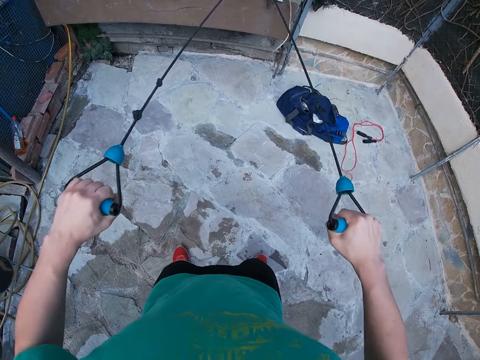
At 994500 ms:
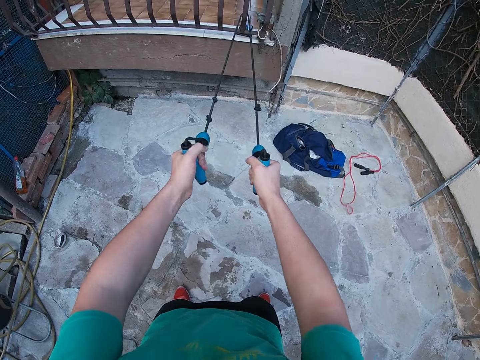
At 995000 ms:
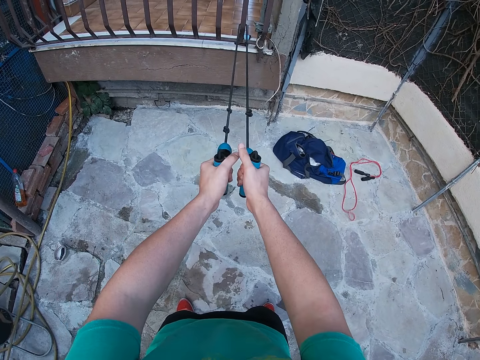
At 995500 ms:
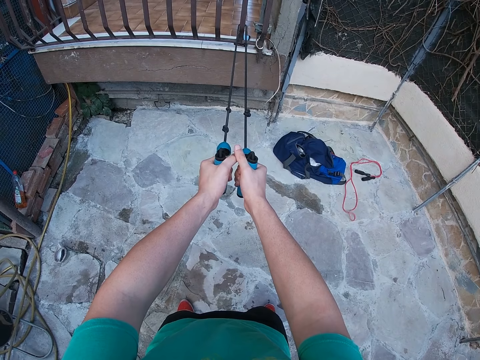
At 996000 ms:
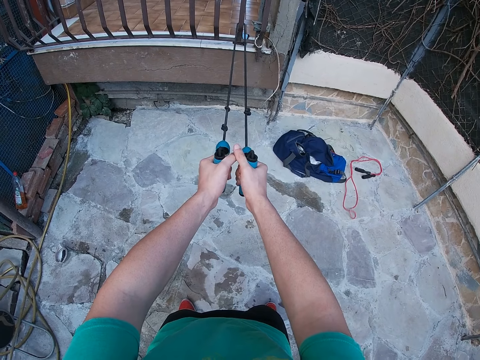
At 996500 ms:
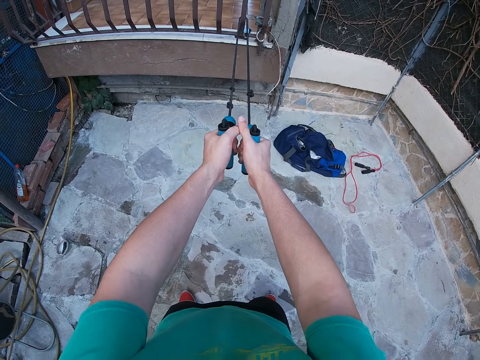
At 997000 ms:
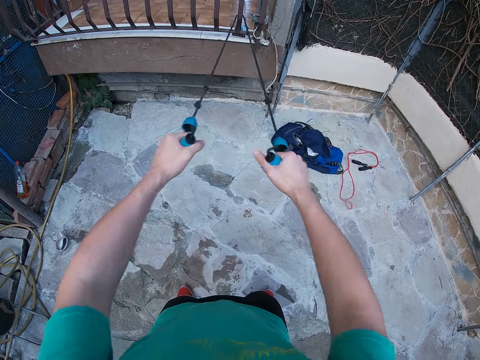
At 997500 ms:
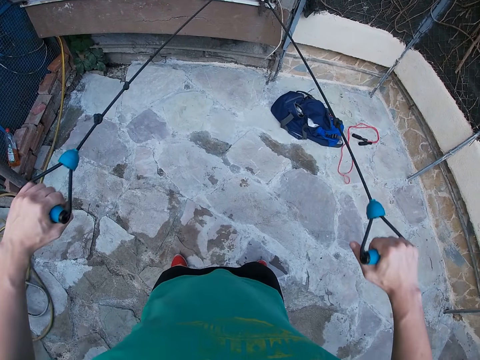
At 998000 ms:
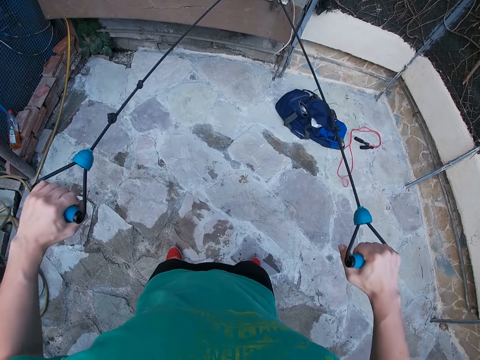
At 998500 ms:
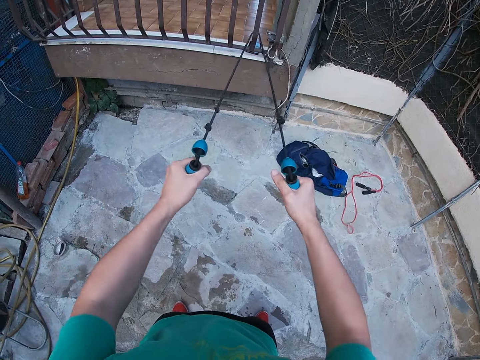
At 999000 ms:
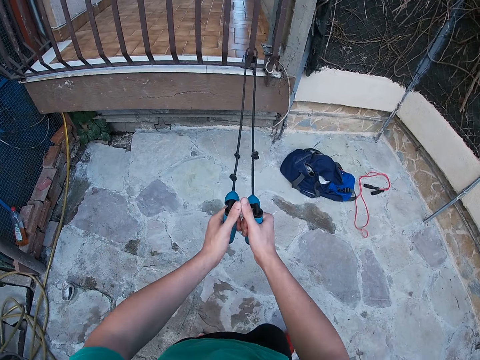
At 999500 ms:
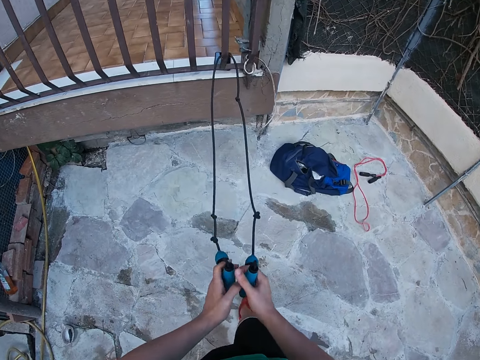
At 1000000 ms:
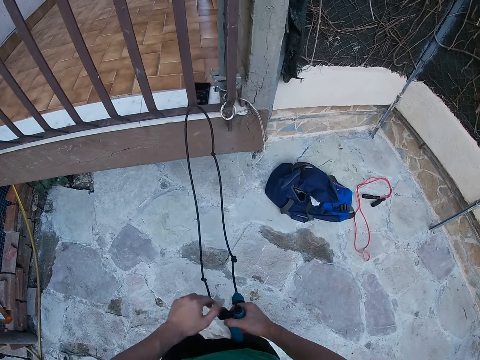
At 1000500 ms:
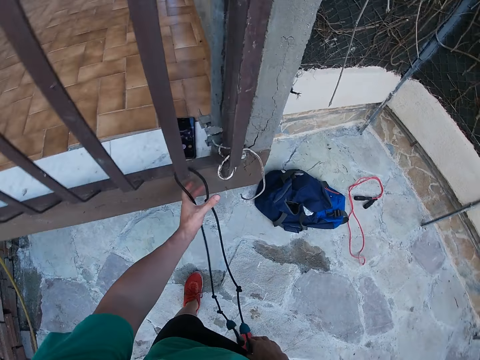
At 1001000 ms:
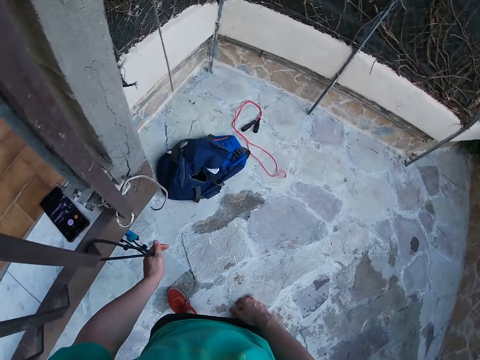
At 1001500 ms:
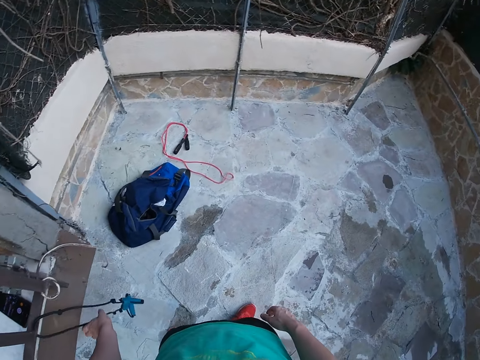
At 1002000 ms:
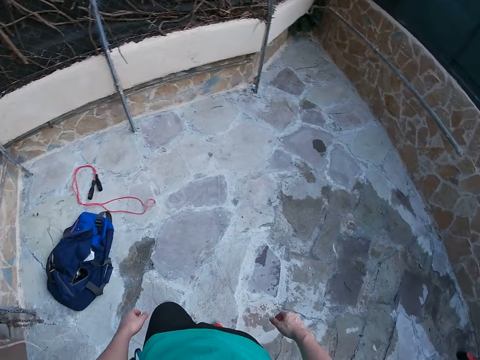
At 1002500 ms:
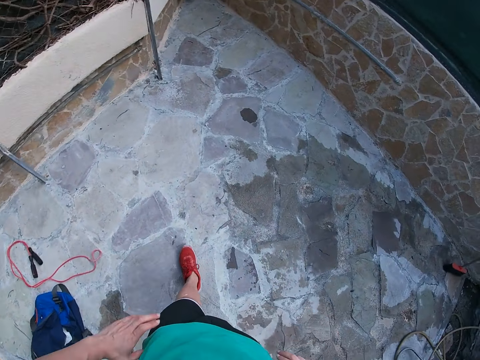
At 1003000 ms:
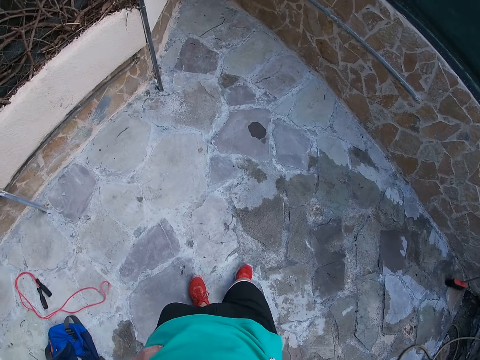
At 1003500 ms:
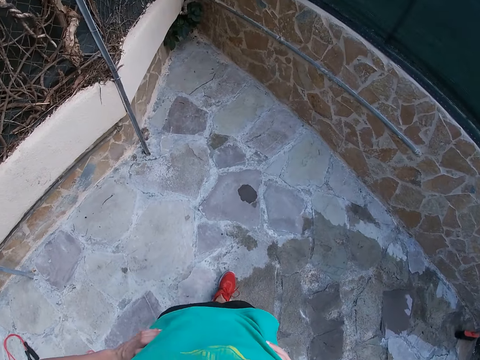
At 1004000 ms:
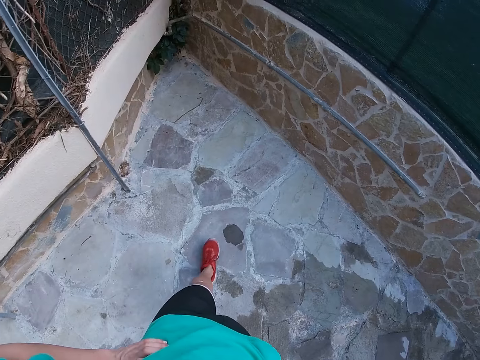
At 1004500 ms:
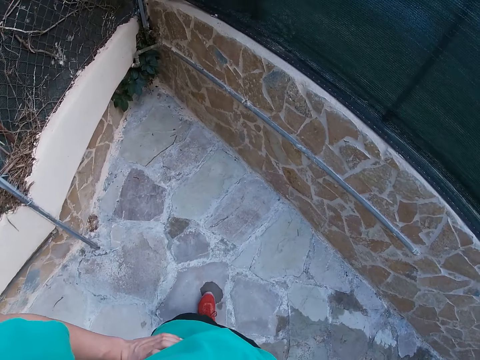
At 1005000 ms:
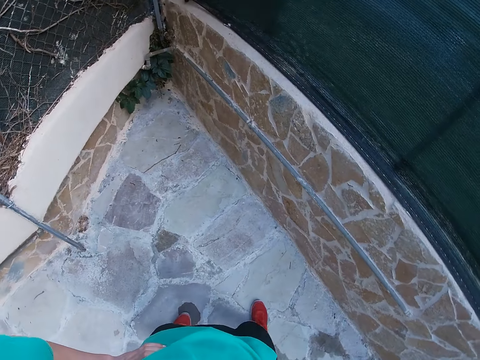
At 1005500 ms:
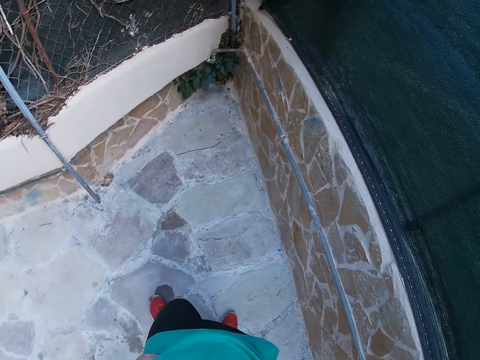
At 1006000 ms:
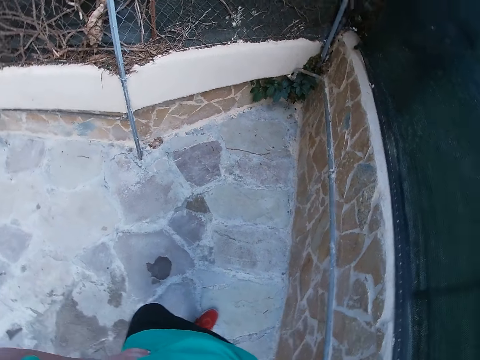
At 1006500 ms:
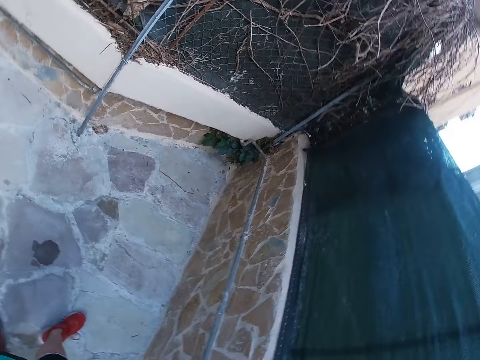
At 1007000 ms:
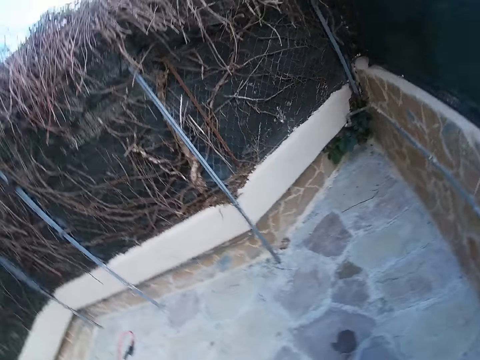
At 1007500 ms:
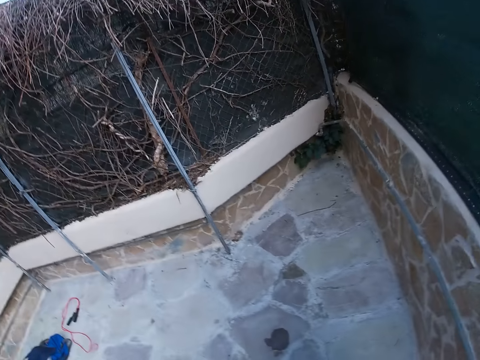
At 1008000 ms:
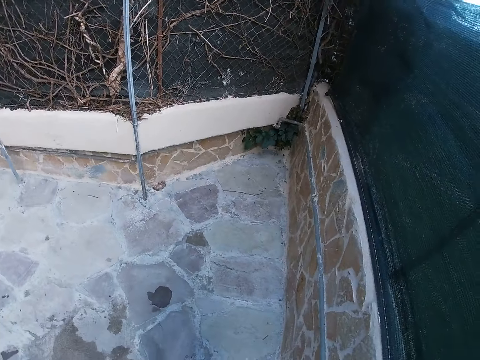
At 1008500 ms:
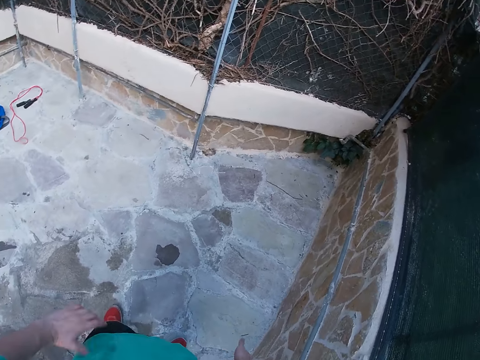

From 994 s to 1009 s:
The camera wearer looks around. They walk around. They release the resistance band. They leave the rope on the metal rope. They walk around the workout yard. They look around.

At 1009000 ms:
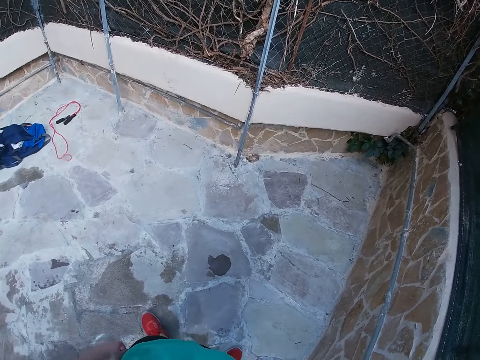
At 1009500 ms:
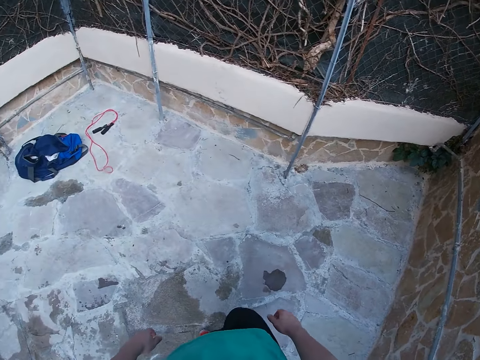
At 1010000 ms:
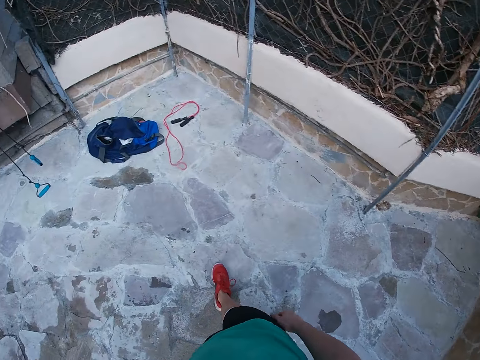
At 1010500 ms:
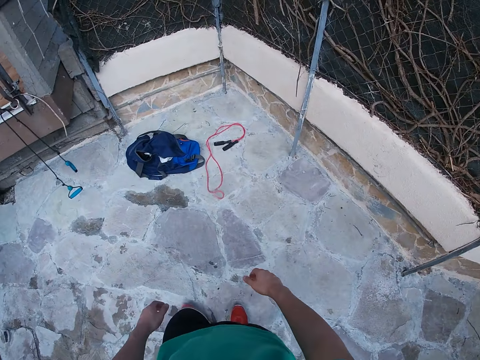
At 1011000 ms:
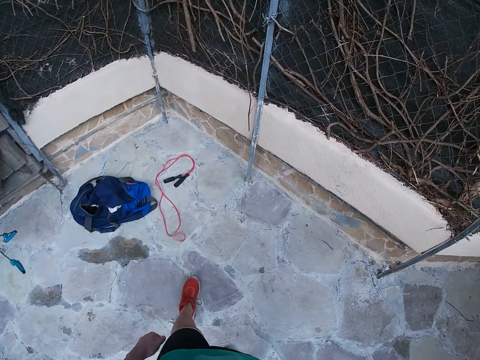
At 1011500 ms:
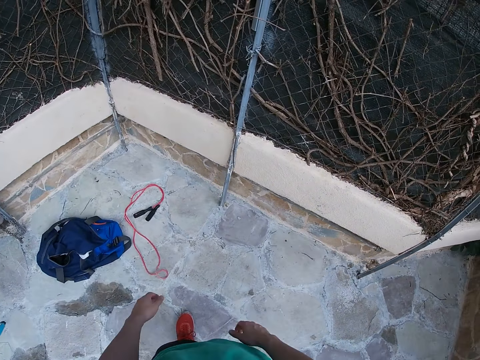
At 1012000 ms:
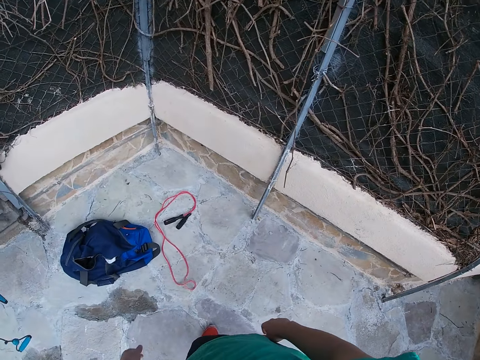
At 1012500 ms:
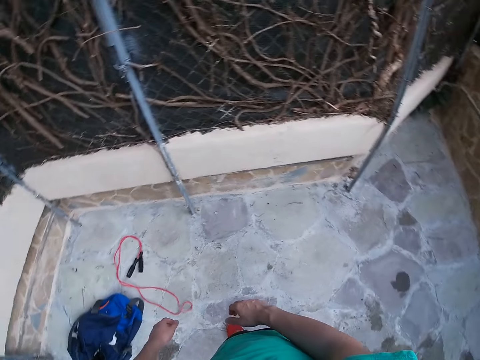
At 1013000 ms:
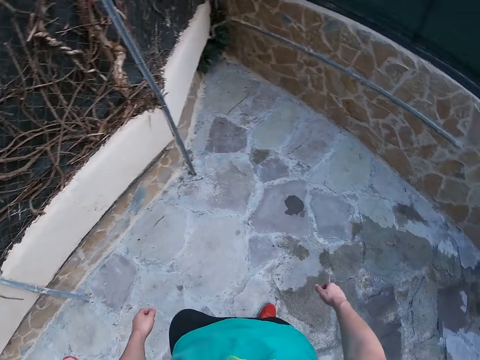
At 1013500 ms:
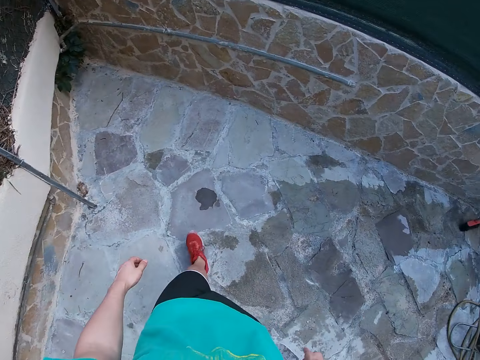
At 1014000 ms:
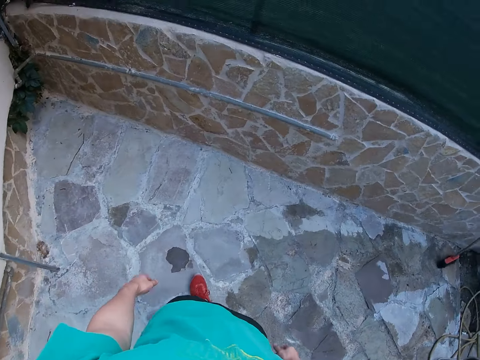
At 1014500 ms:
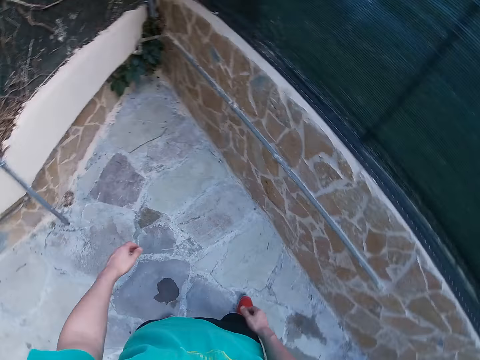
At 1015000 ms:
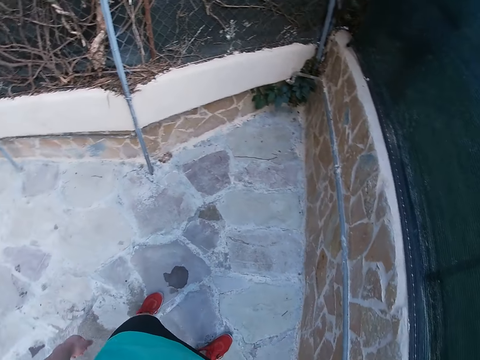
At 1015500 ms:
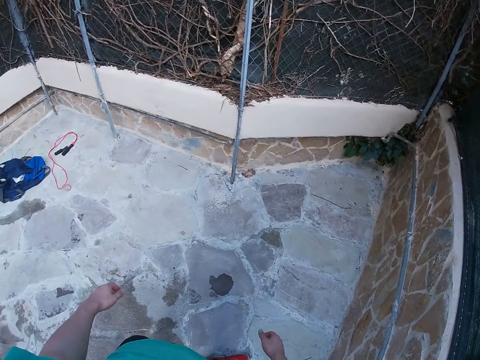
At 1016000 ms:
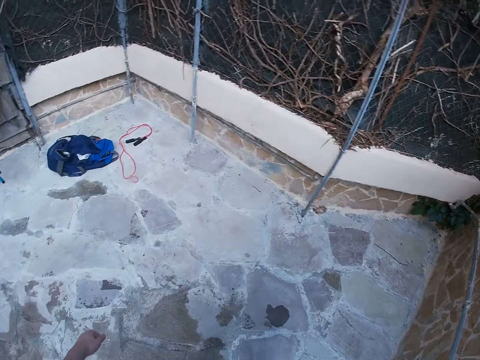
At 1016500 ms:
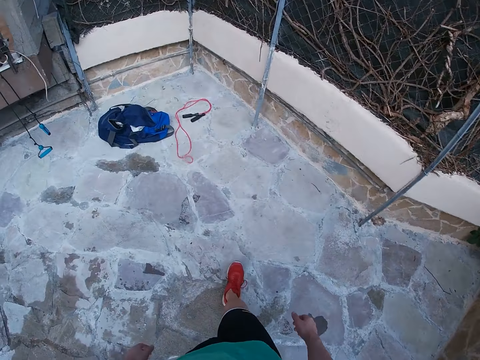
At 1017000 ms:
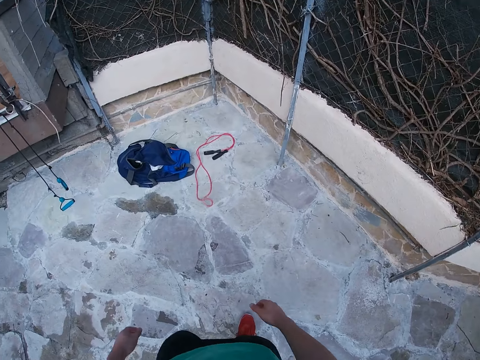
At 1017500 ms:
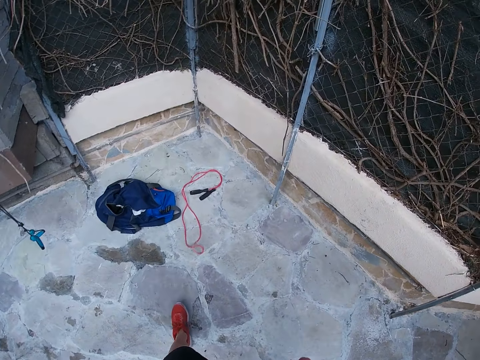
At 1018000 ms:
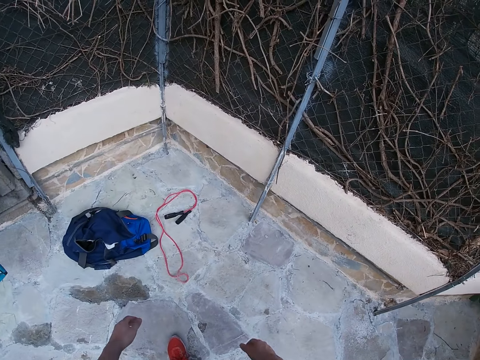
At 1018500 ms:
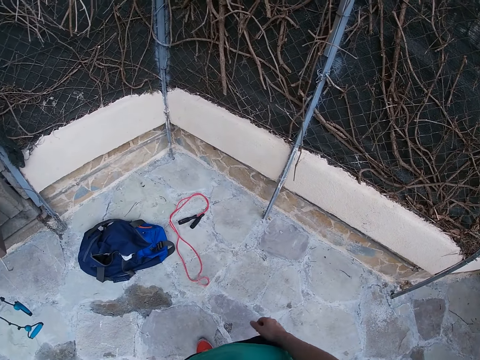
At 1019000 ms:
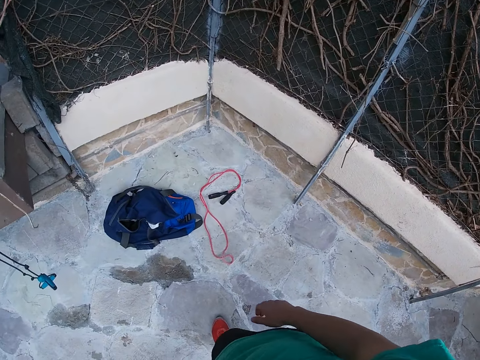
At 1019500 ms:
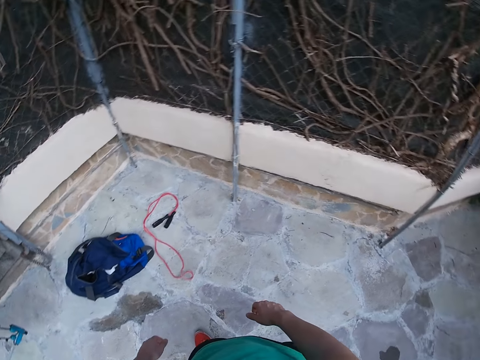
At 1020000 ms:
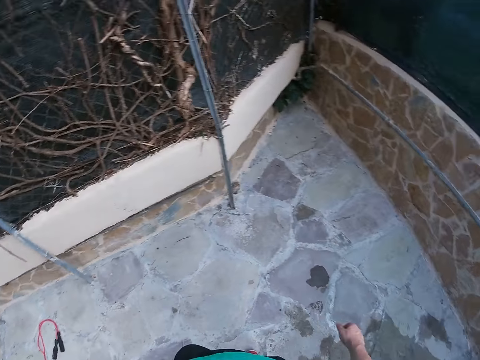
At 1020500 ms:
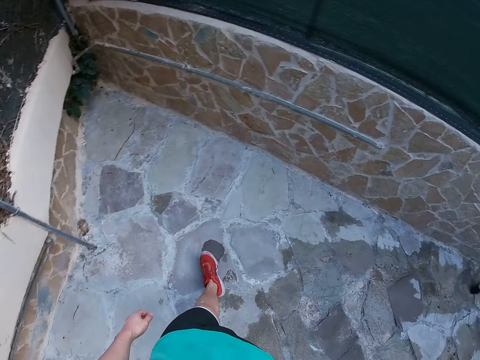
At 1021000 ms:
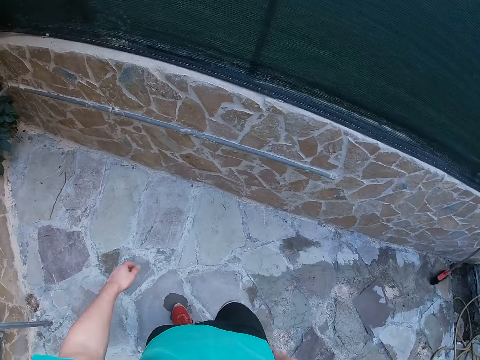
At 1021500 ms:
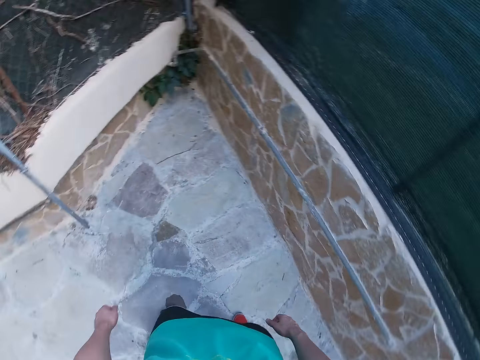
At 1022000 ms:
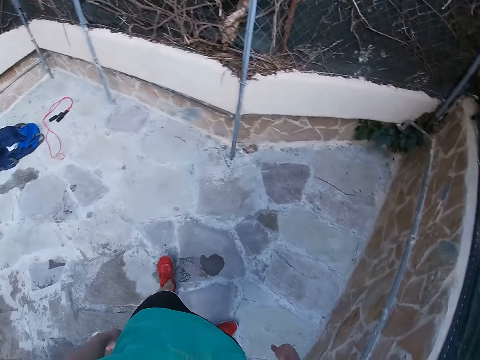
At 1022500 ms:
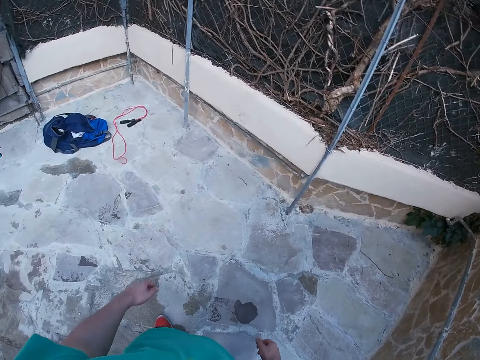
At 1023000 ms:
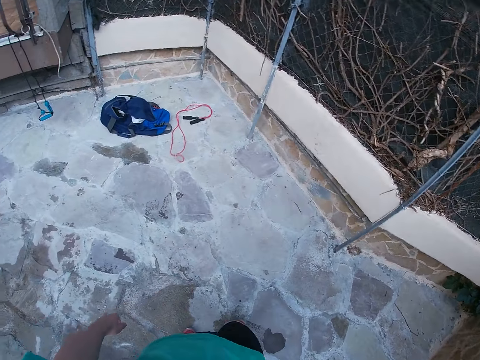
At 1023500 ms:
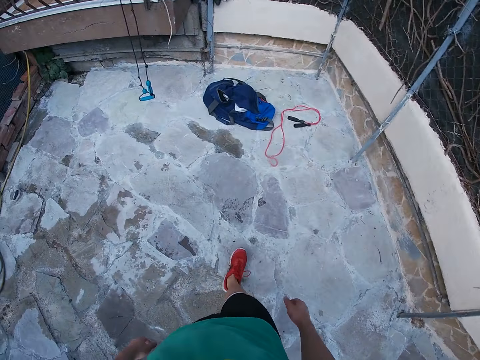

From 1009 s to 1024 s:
The camera wearer walks around. They look around. They walk around. They look around. They walk around.
